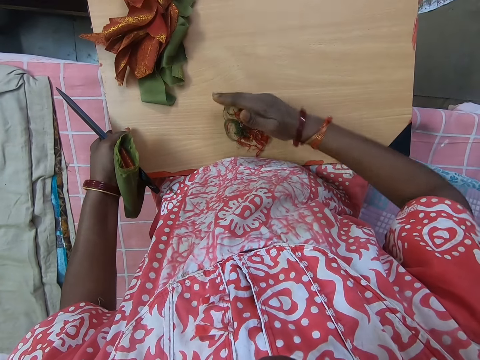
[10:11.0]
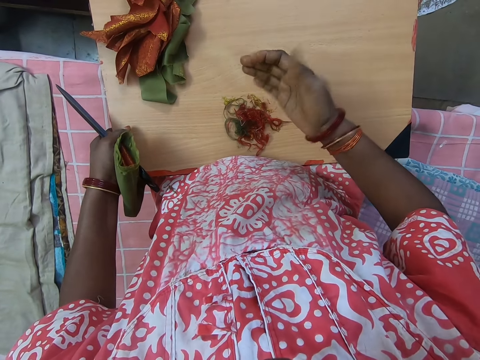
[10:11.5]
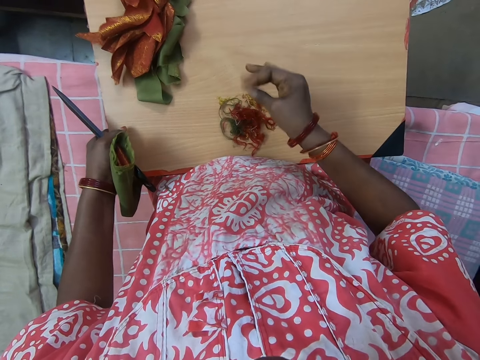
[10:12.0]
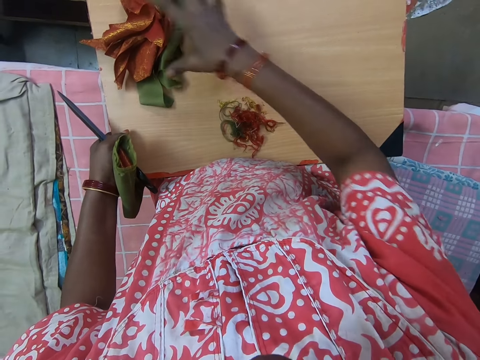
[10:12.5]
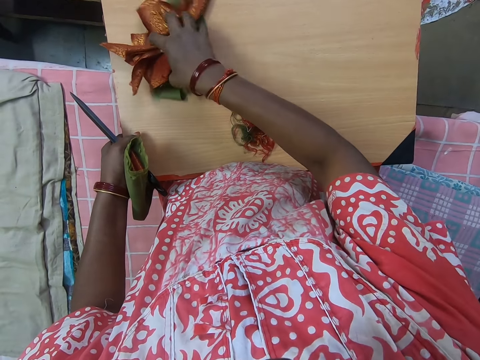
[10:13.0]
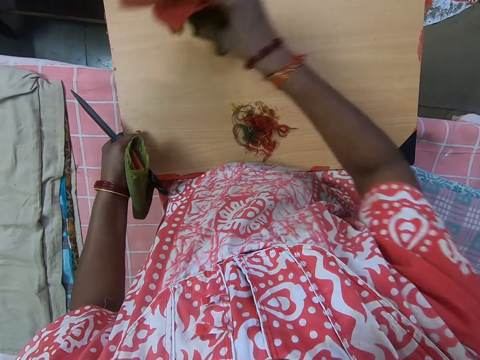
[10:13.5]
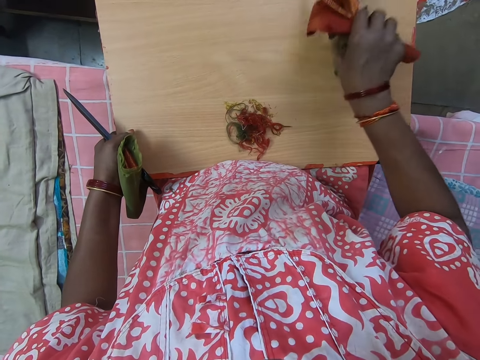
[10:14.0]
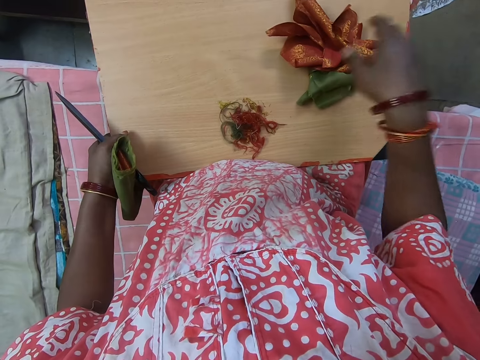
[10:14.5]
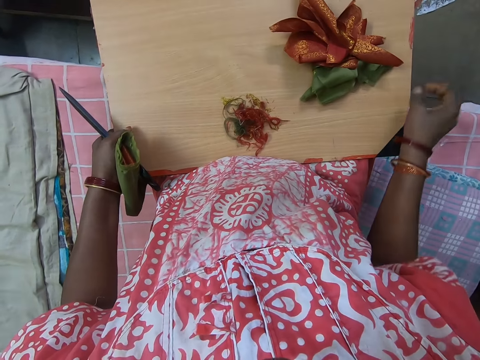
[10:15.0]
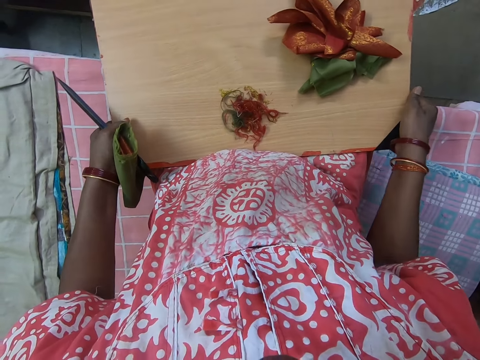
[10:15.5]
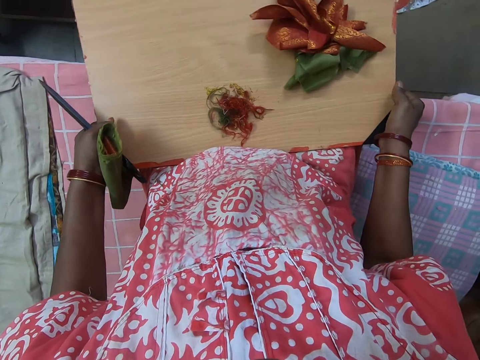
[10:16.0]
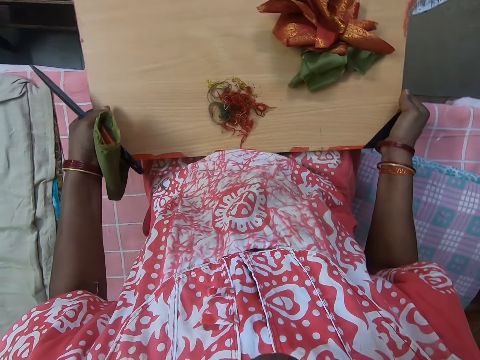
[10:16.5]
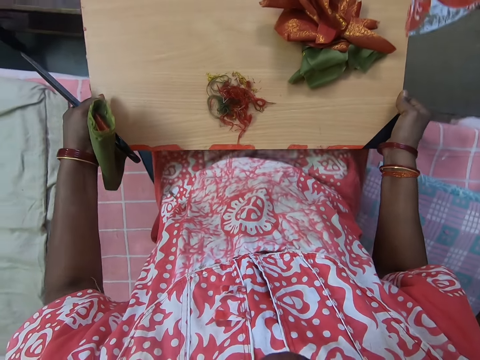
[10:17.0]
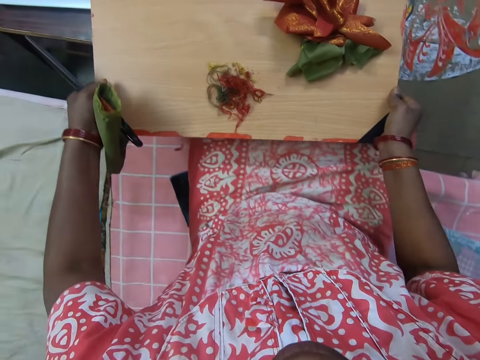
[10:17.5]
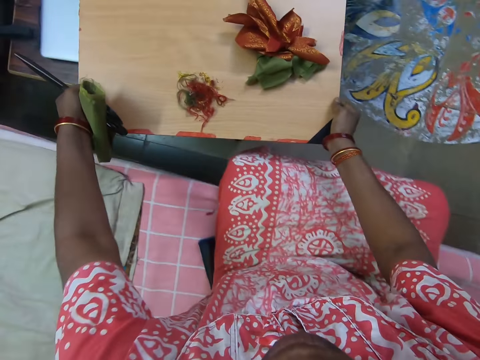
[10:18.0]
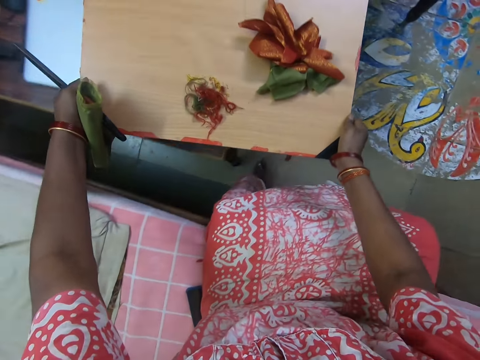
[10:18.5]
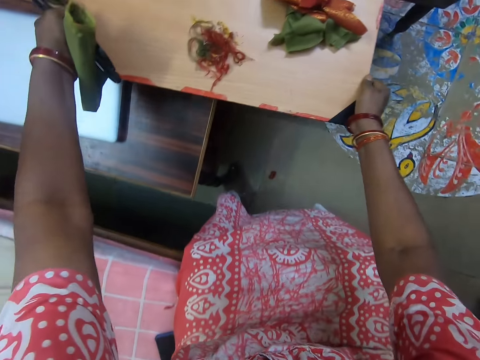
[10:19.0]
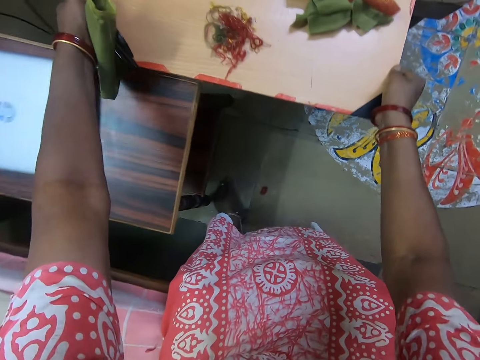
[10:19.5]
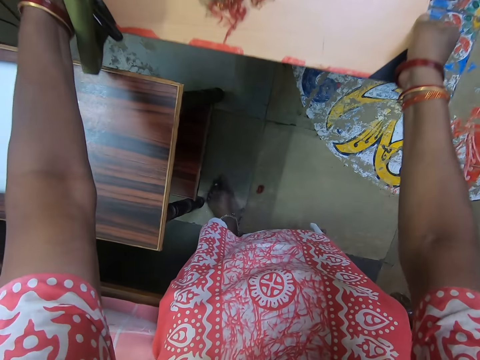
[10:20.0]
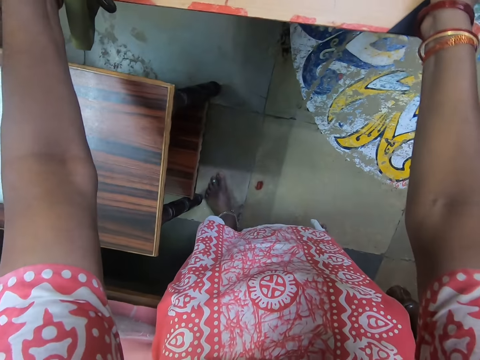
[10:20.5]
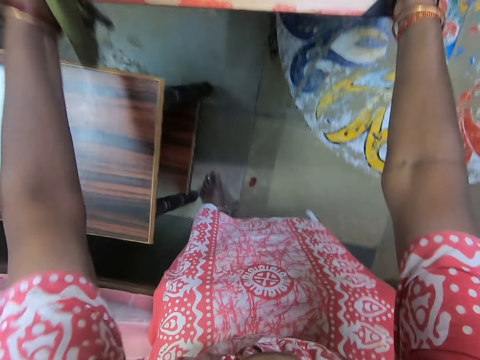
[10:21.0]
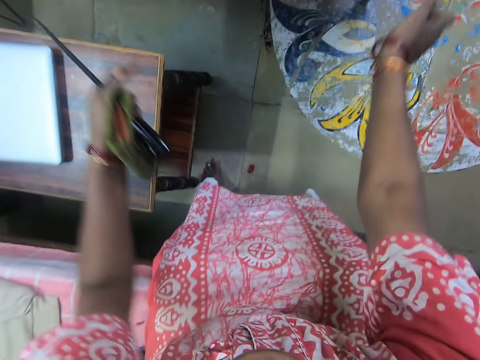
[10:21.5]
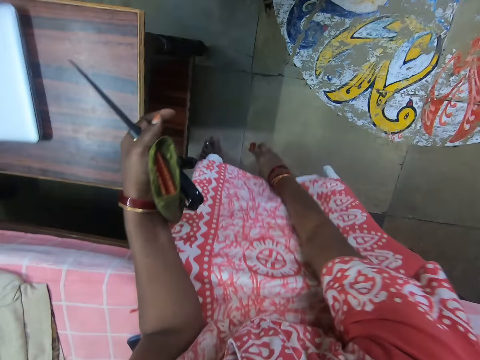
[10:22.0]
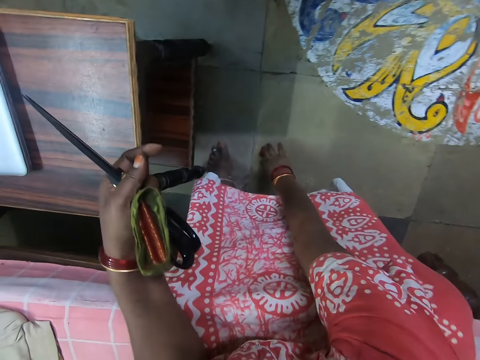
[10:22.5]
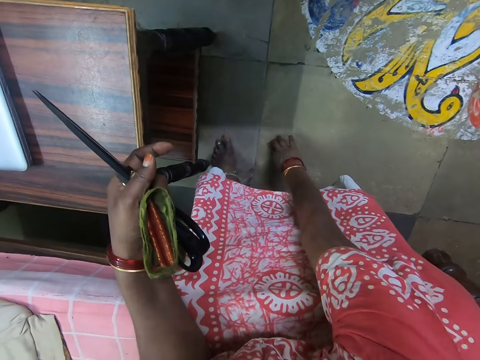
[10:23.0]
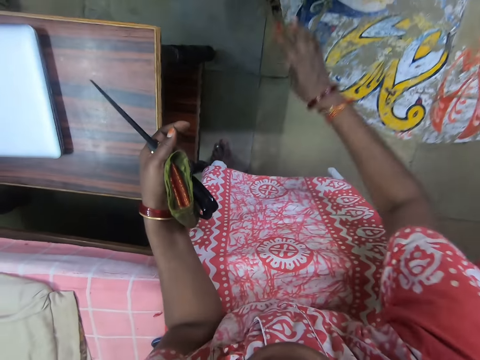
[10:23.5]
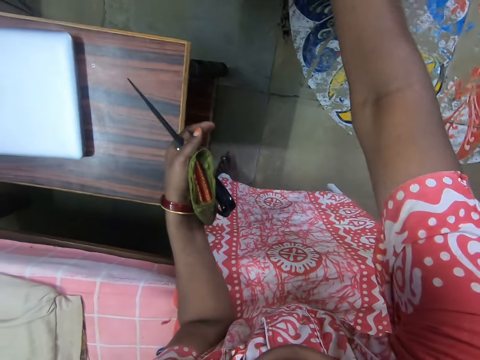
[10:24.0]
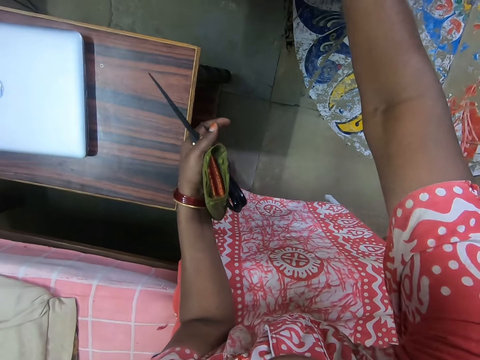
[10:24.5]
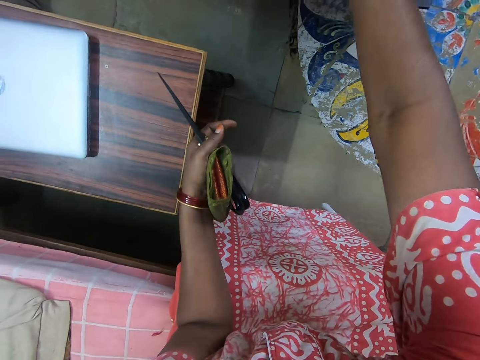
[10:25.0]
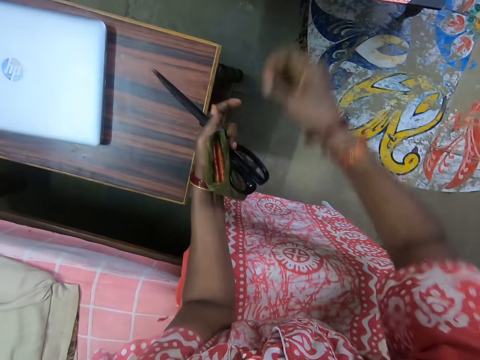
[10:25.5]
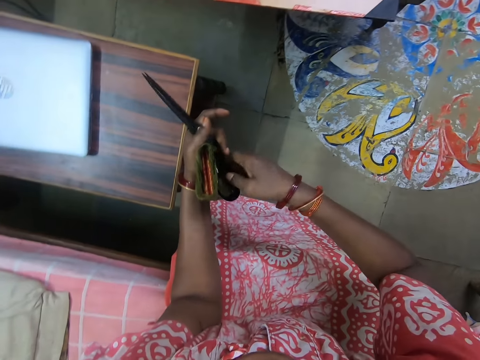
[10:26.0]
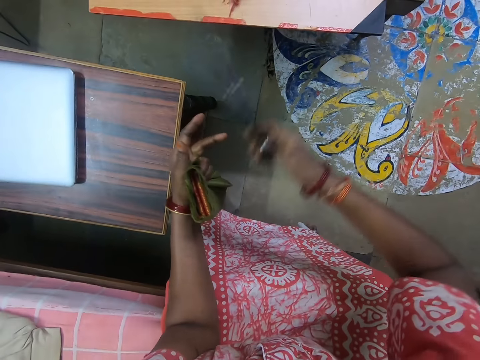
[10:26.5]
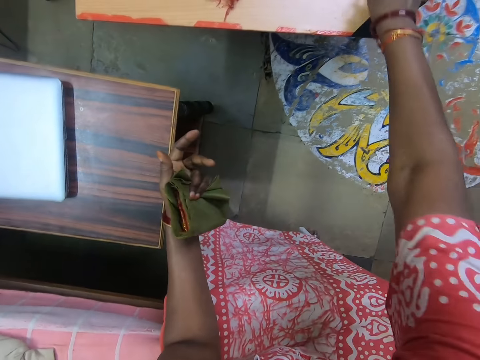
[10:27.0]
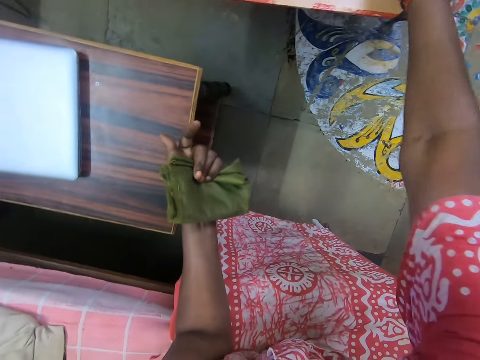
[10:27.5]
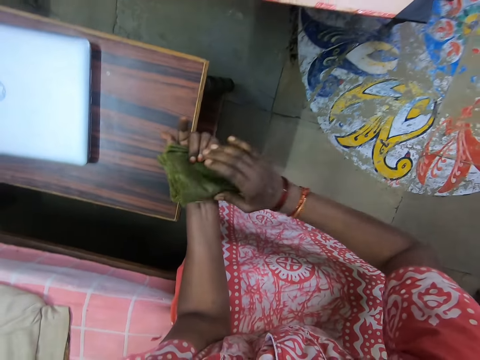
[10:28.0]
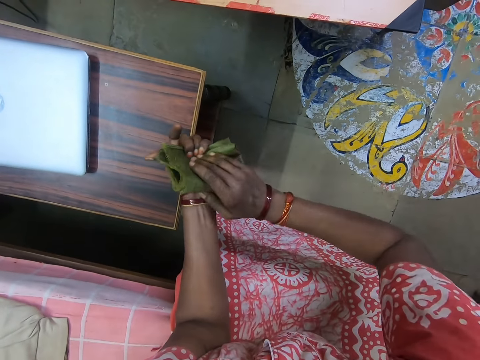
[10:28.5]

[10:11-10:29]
The camera wearer looks at her hand. She picks up the pieces of cloth from the wooden board. She moves the cut out fabrics. She places the pieces of cloth on the wooden board. She removes the wooden board from her lap. She places the wooden board aside. She picks up a piece of cloth from the floor. She throws the piece of cloth on the wooden board. She places the scissors on the wooden board.

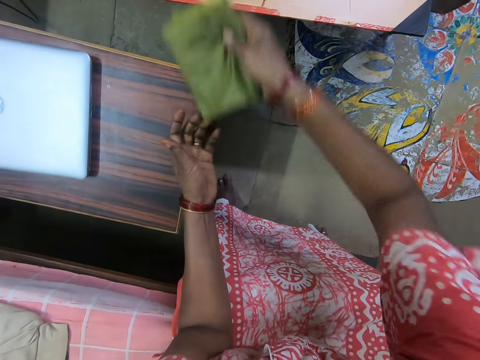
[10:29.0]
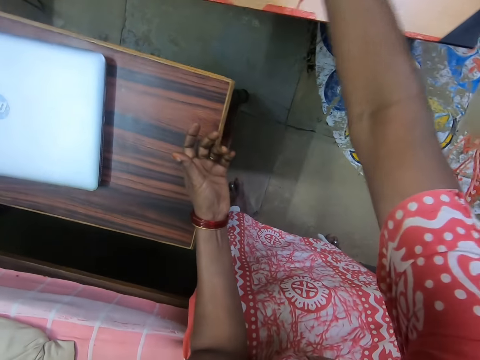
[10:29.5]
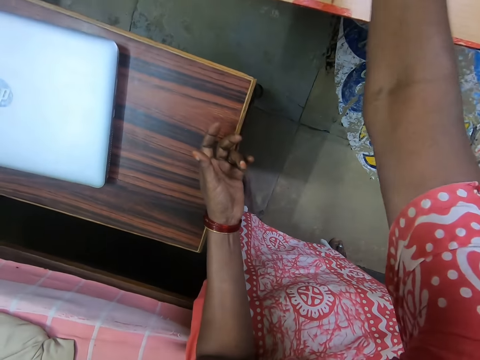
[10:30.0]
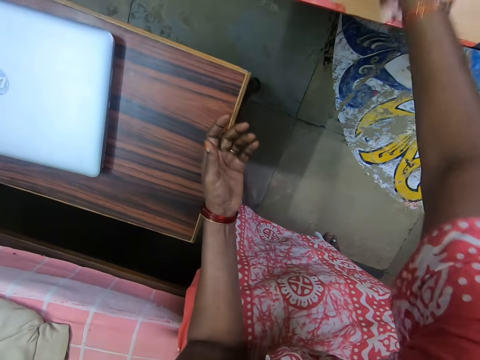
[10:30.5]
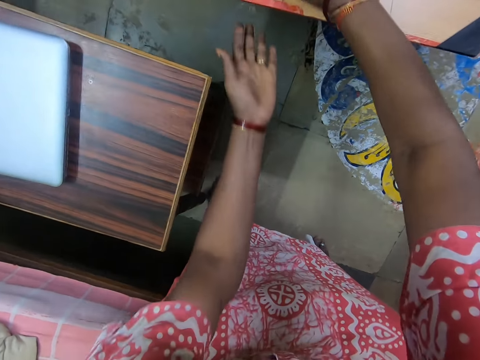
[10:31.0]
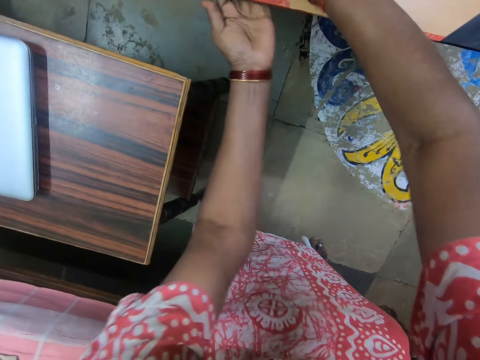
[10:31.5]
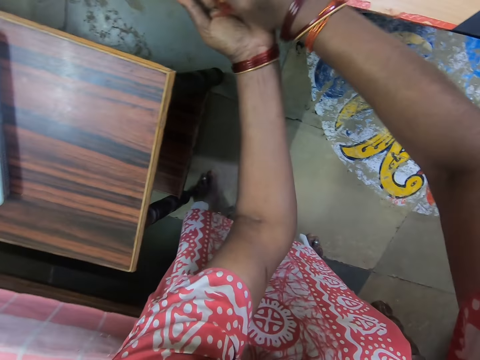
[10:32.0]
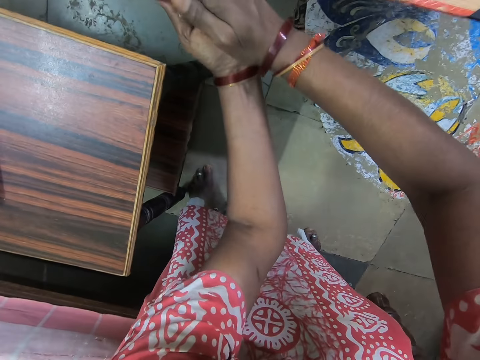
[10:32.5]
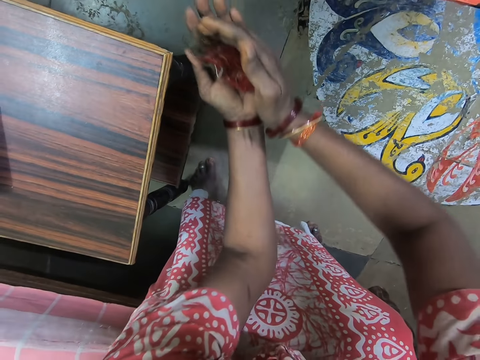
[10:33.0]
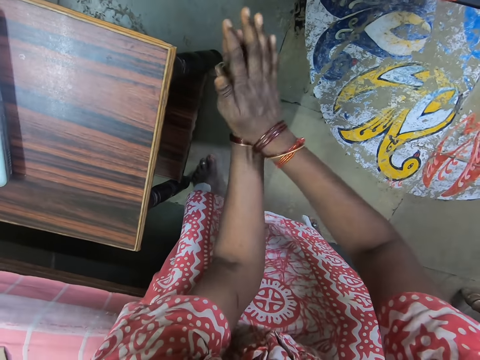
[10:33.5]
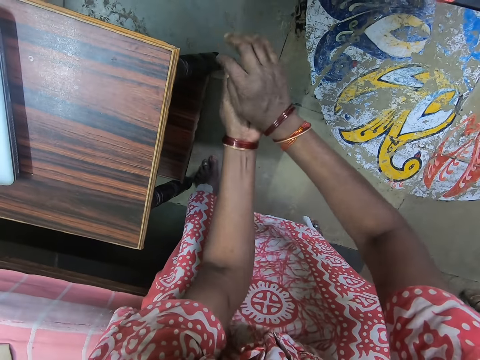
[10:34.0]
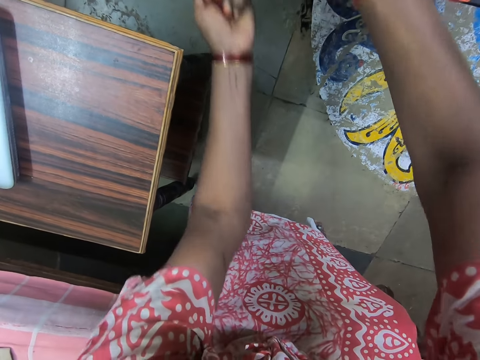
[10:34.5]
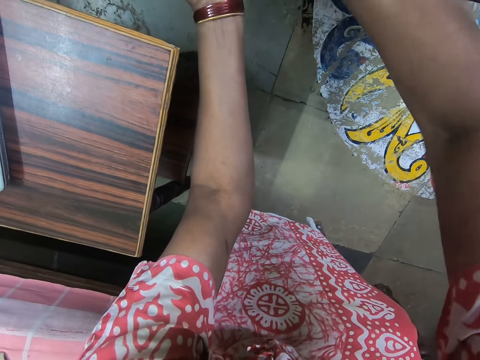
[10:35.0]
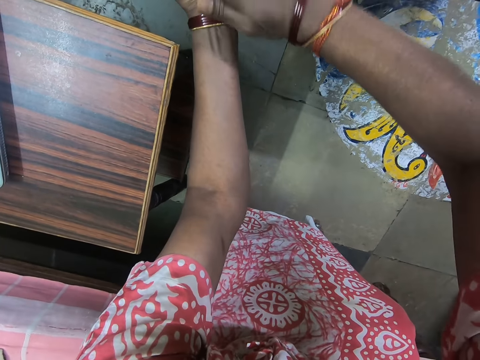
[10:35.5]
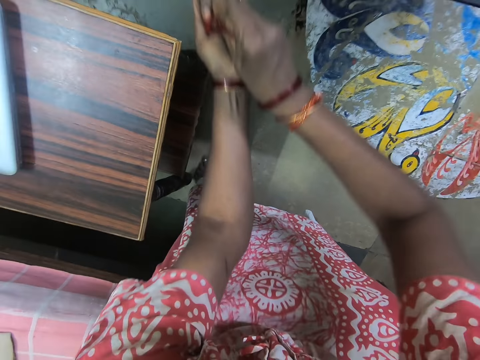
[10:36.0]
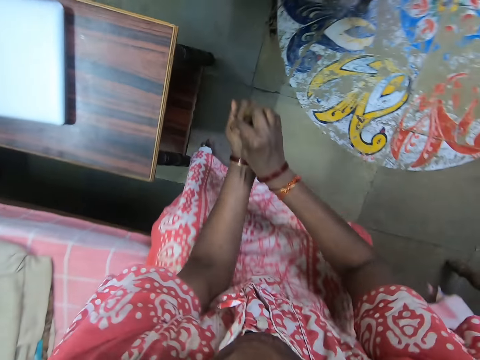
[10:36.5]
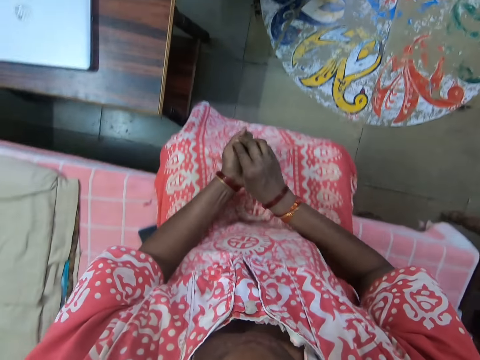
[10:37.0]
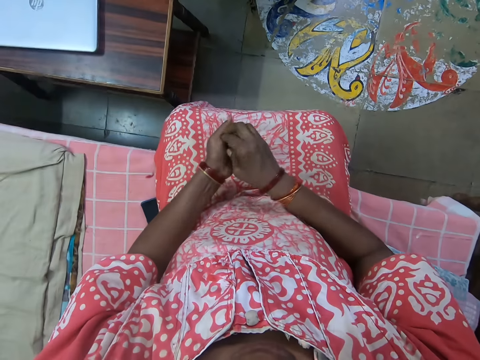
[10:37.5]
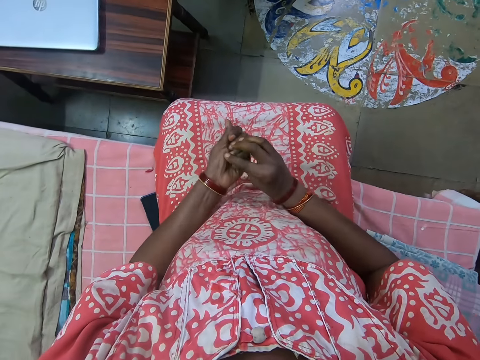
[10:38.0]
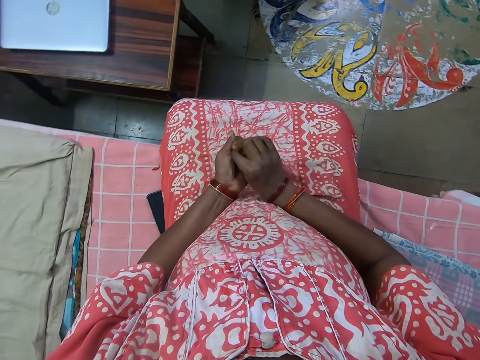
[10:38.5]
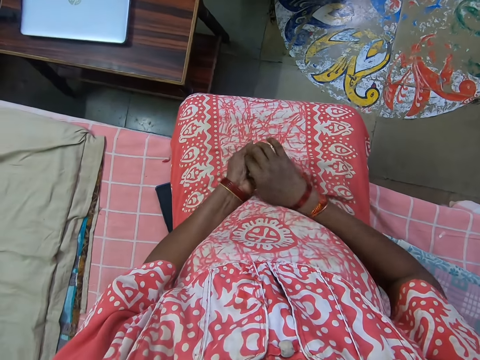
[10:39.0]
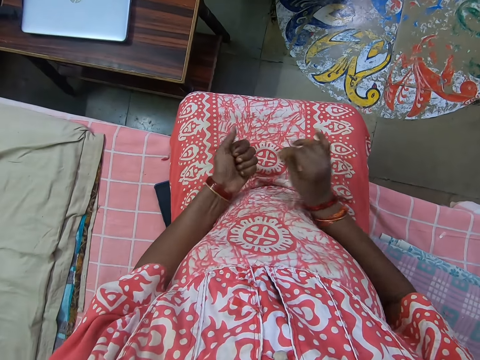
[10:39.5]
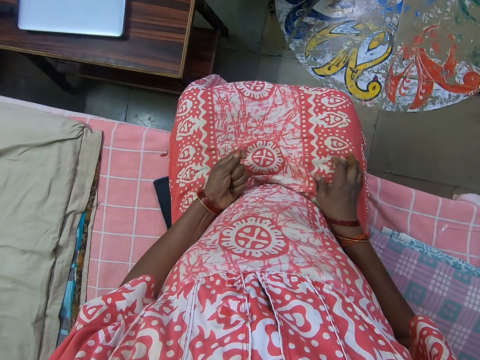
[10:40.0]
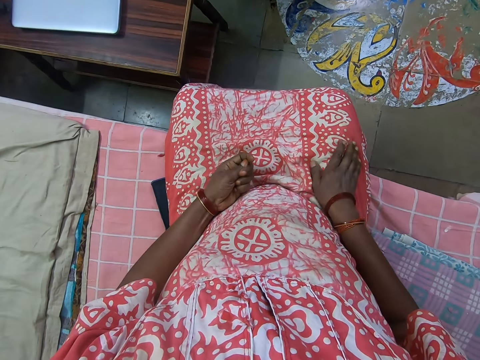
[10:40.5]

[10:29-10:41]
The camera wearer places the pieces of cloth on the wooden board. She wipes the threads from the wooden board to her hand. She squeezes the threads in her hand.
